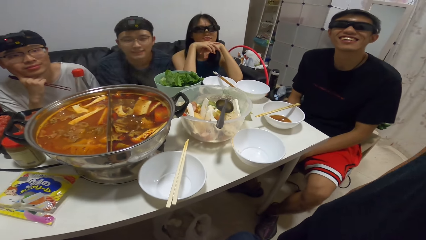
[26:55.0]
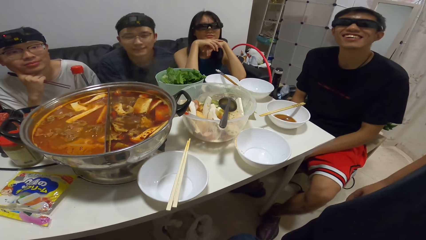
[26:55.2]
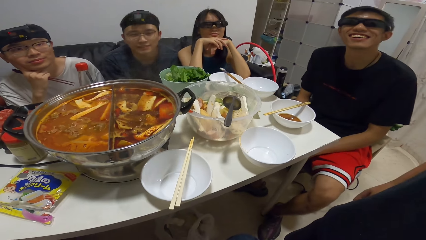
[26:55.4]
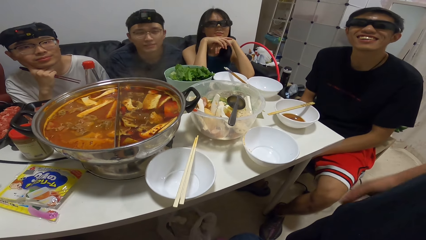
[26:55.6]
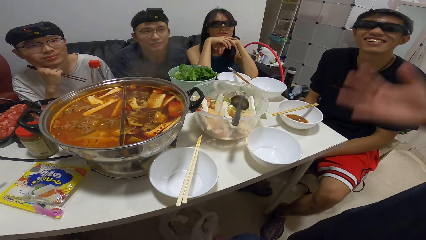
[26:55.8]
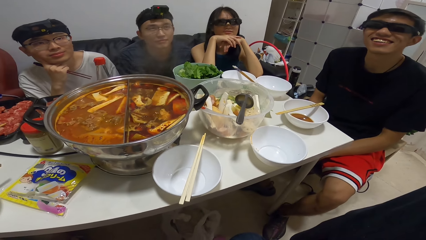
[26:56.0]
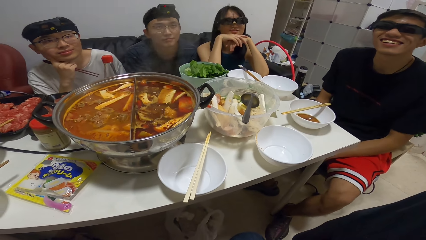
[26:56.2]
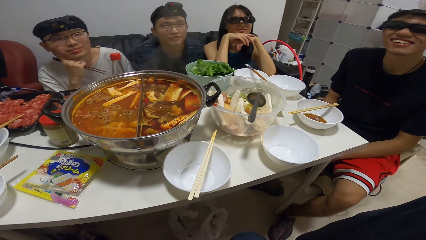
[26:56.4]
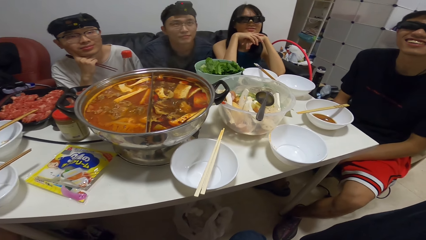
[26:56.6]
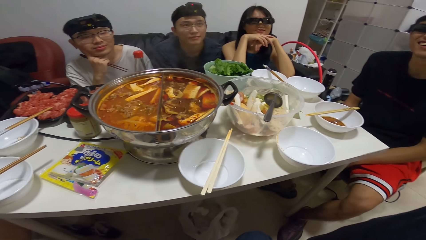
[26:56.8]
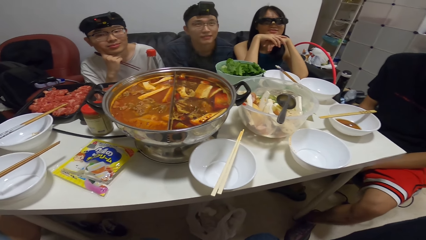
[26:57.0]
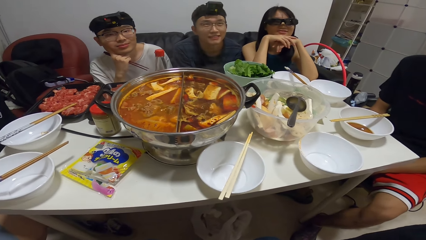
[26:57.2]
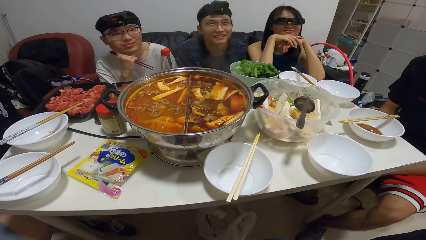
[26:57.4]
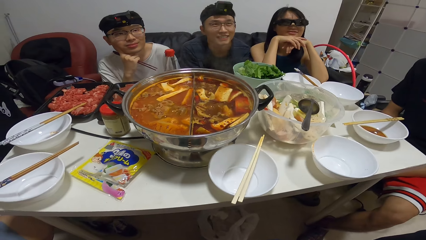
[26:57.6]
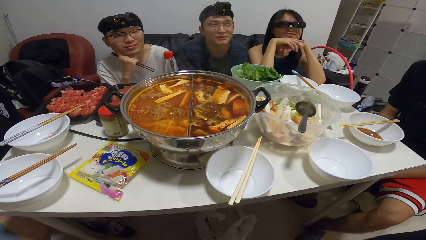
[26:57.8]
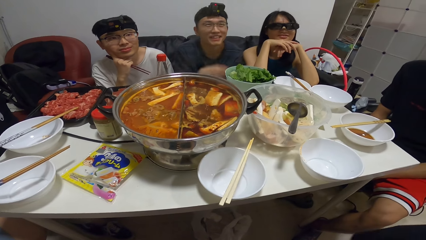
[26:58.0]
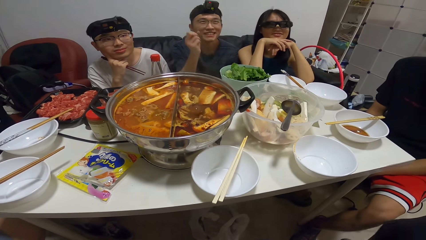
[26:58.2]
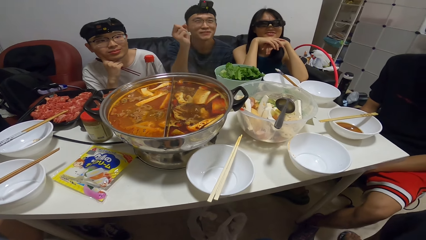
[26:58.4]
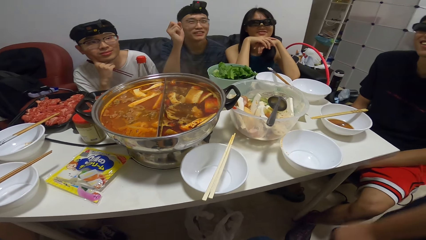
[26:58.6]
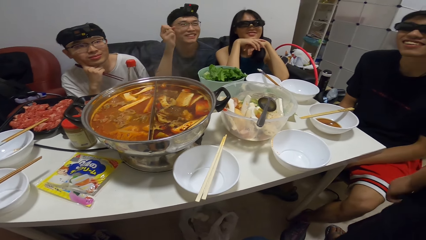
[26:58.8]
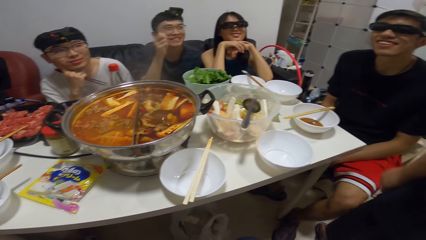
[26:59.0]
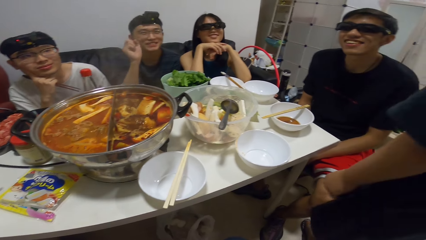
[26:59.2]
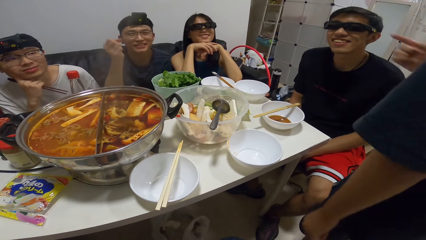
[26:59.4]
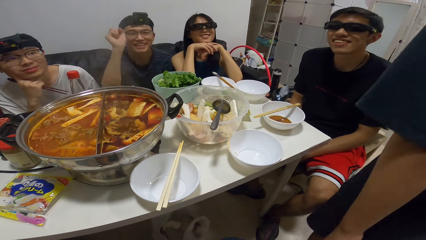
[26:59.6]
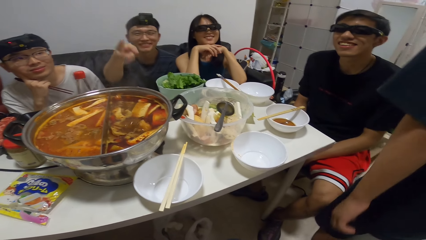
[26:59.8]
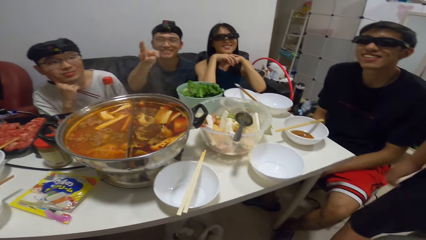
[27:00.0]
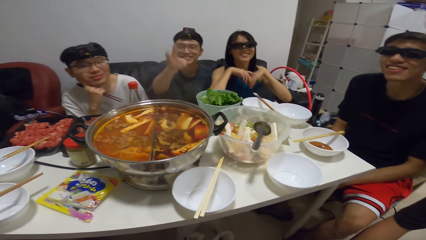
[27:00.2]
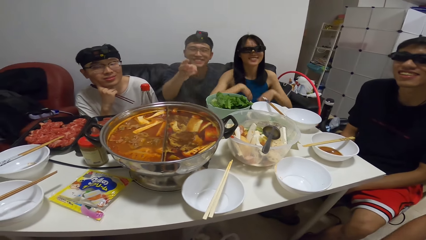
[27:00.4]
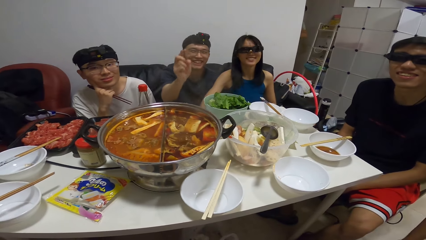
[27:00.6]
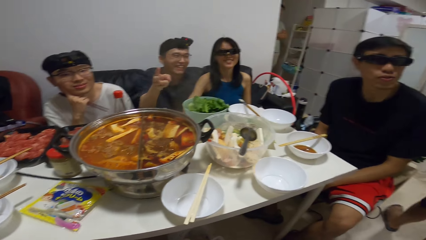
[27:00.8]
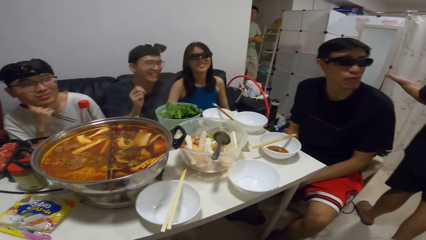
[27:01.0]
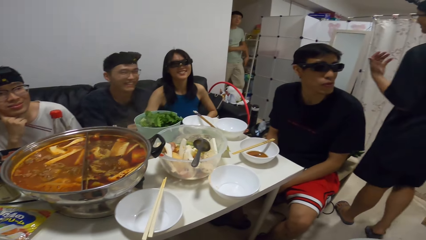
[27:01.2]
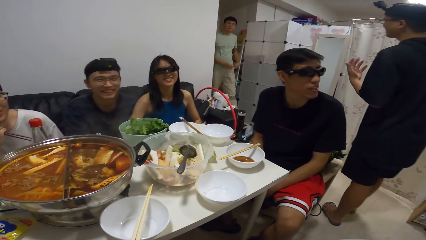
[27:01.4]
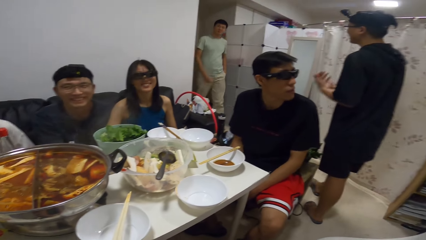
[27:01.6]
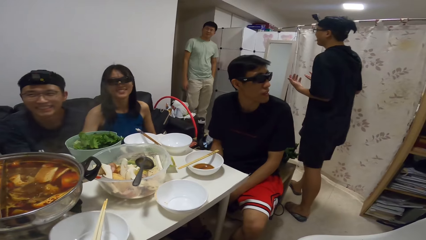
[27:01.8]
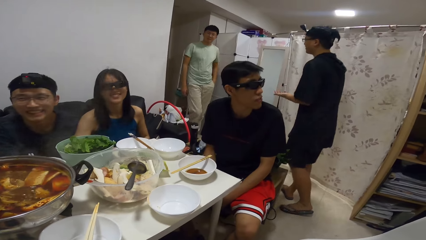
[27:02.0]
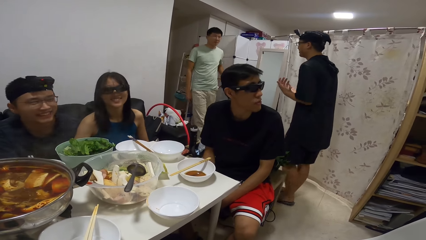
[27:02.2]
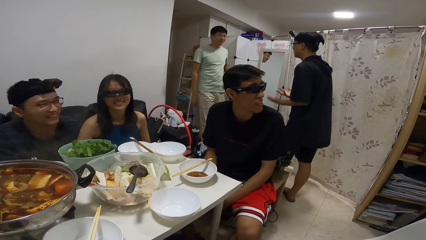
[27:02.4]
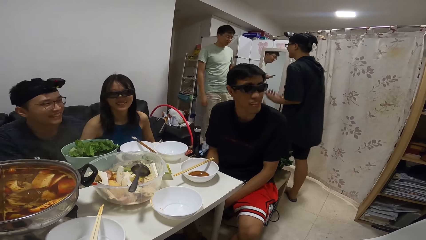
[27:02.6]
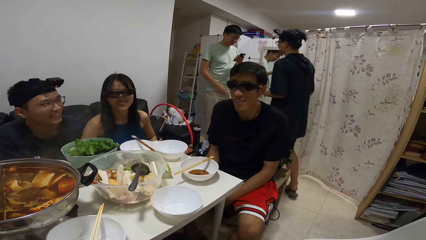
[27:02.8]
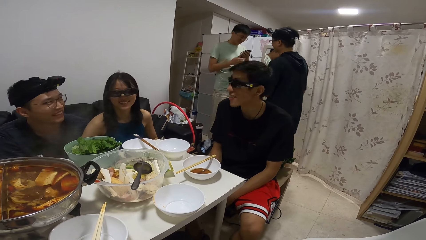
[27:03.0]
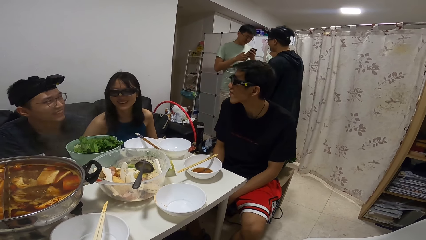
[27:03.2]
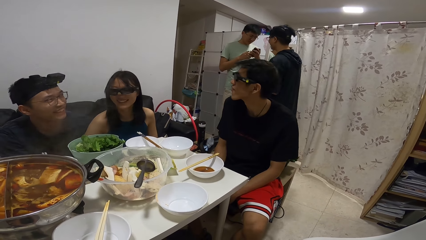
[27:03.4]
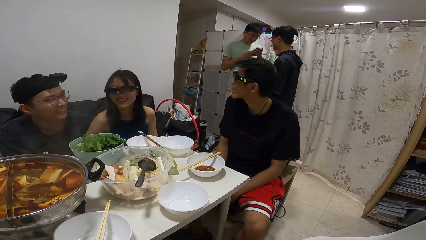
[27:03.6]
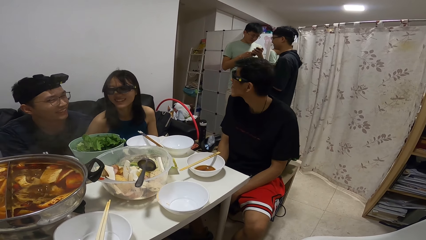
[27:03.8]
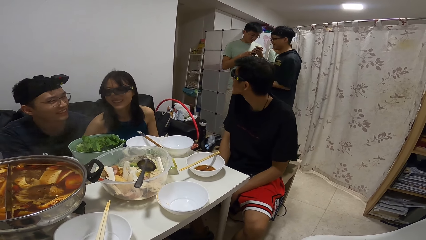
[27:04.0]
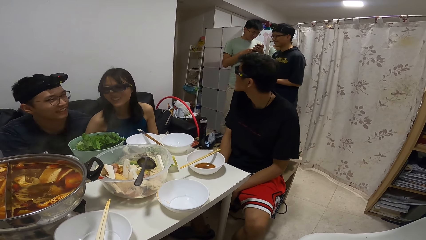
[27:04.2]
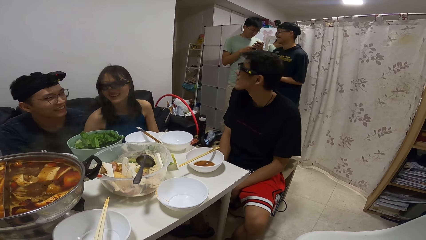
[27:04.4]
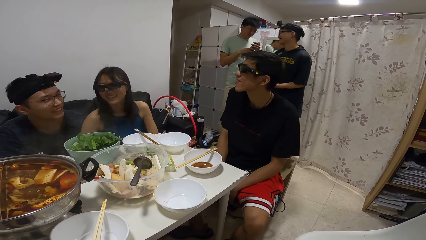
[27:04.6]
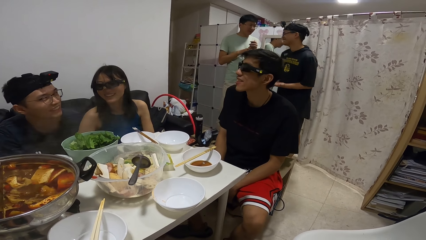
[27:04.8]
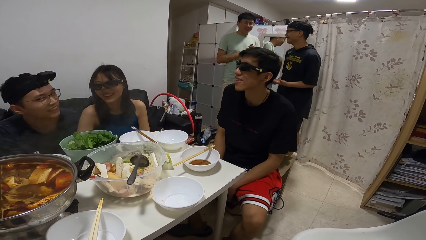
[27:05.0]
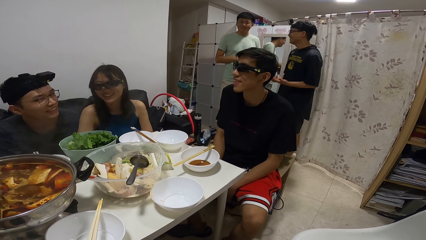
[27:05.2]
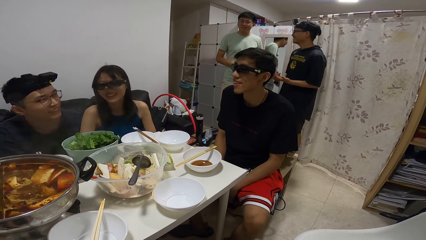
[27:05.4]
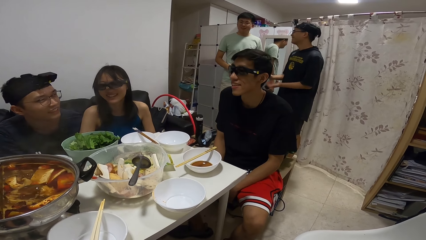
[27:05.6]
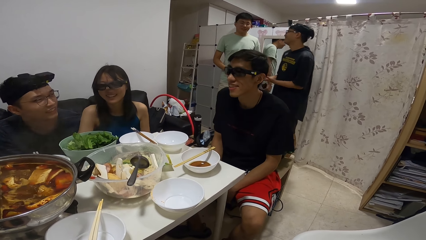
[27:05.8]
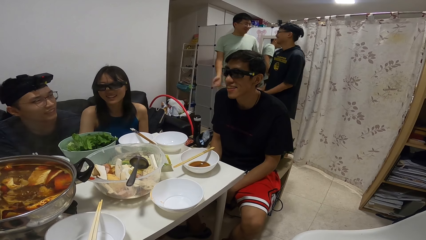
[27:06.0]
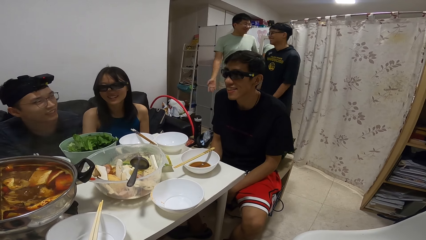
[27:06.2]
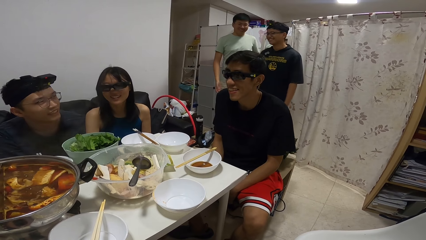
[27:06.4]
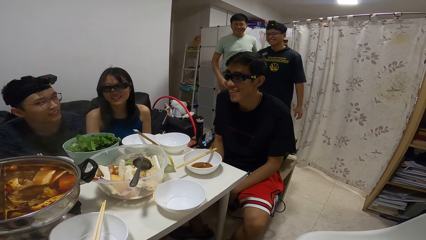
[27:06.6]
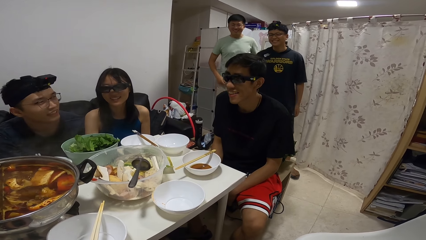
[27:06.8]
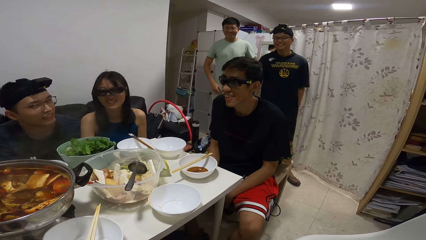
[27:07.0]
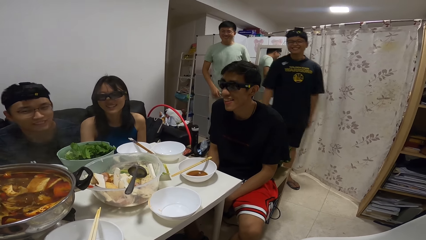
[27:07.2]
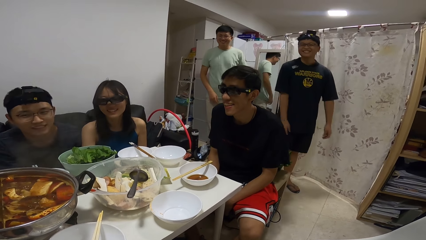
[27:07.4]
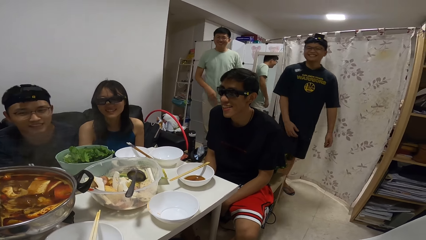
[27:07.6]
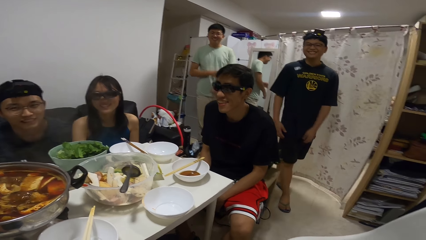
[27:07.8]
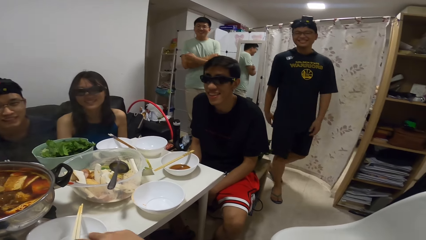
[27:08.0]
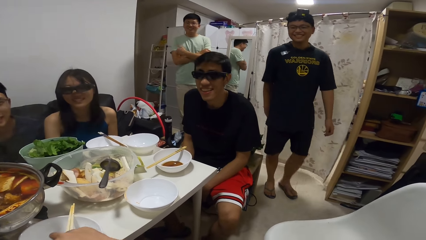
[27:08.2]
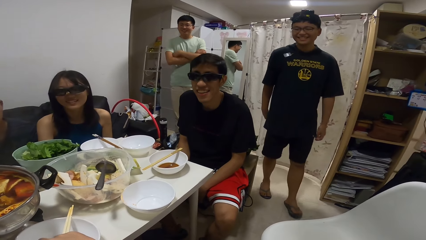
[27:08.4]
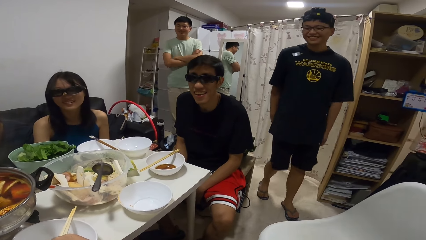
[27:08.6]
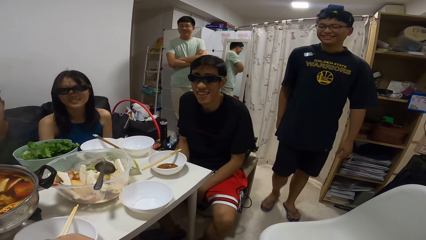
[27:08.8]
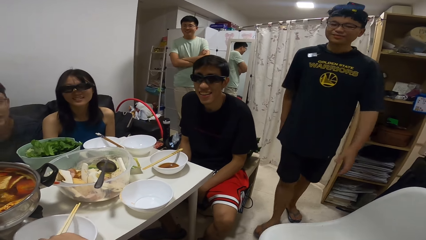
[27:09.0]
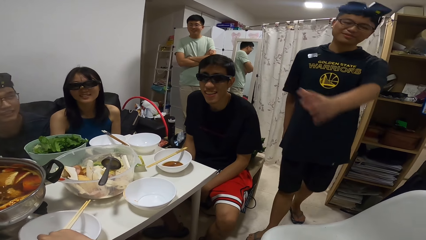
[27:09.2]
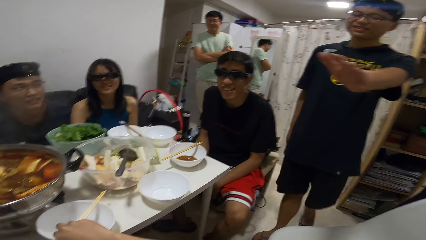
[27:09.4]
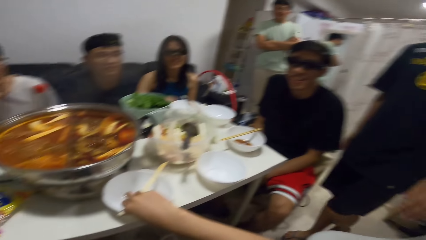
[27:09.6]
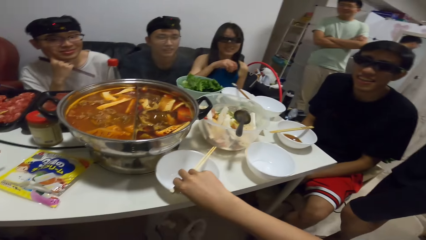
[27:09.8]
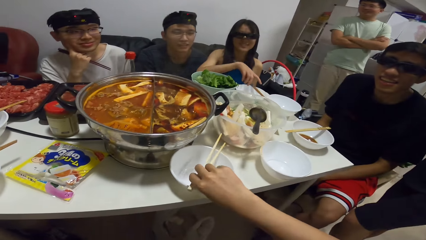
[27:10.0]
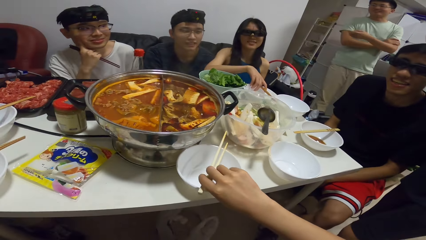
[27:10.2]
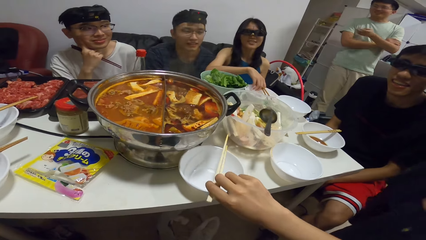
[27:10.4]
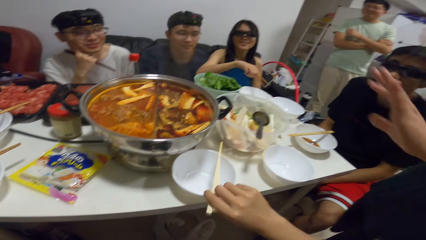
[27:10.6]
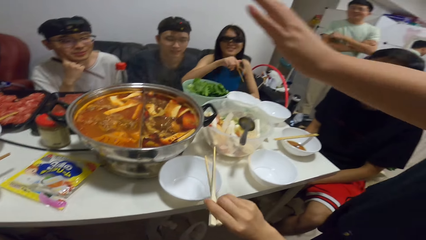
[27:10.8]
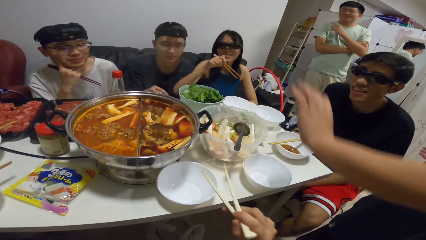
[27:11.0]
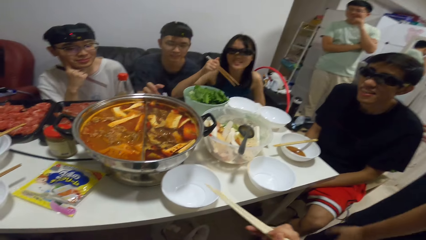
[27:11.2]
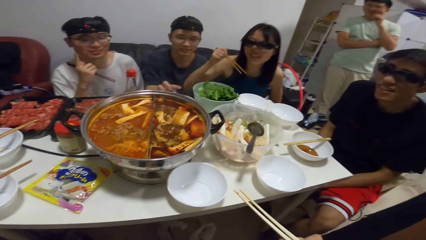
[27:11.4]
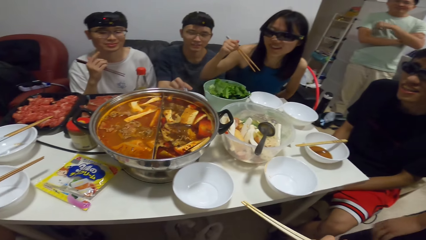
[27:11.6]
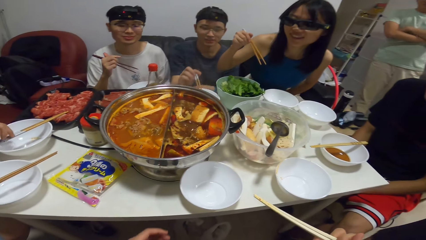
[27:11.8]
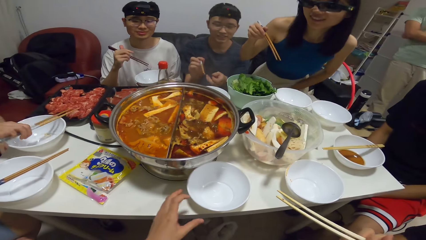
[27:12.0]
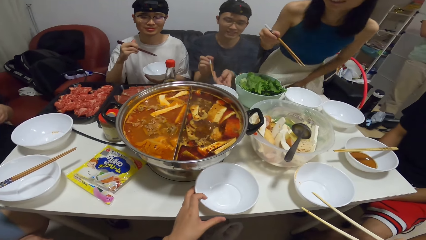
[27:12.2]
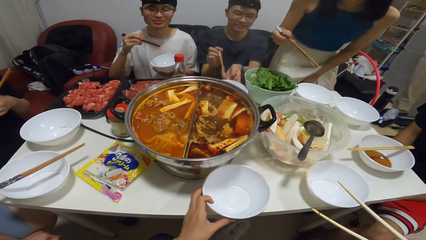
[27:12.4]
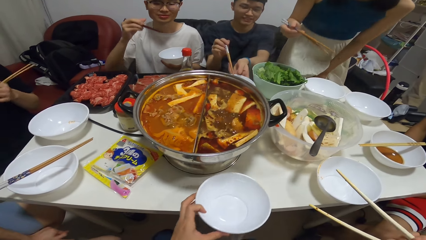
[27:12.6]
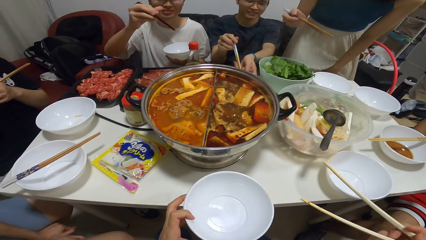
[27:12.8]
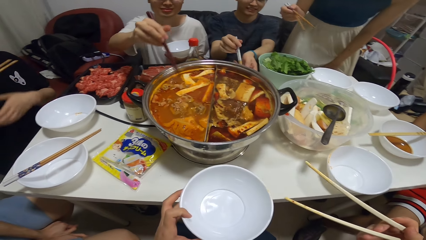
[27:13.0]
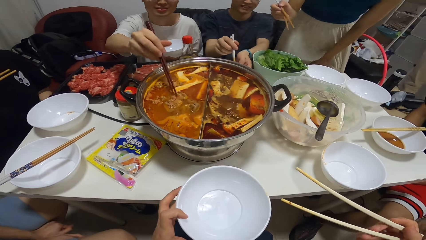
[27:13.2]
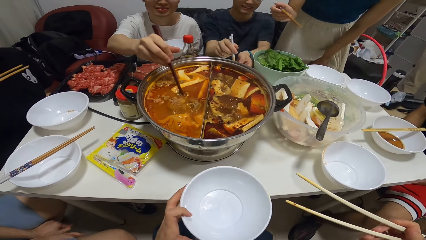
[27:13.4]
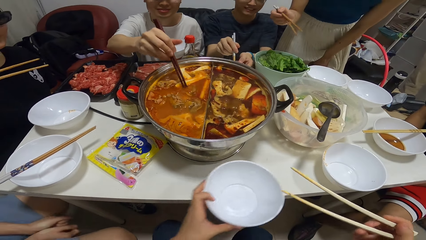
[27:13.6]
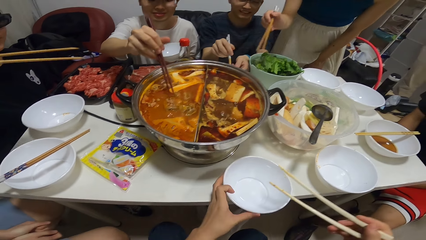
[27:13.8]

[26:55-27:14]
The camera wearer turns around. A man interacts with another man. A third man operates a phone. The second man interacts with the third man. The camera wearer picks up the chopstick from the plate with his right hand. A woman picks up the chopstick from the plate with her right hand. The camera wearer picks up the plate or bowl from the dining table with his left hand. A fourth man stirs food in the hot pot.
